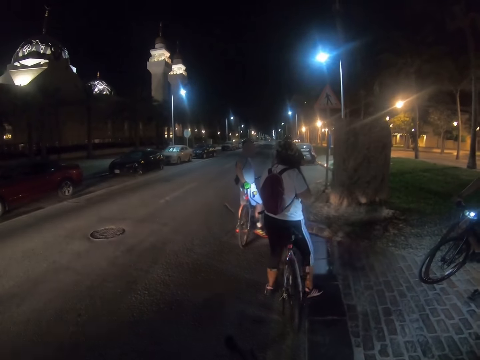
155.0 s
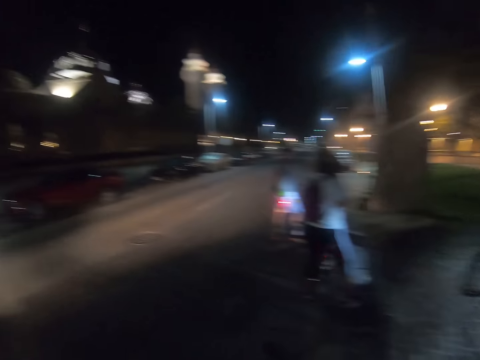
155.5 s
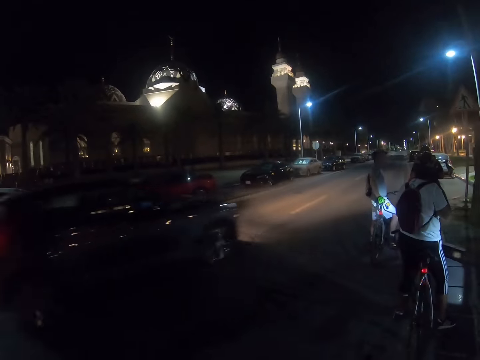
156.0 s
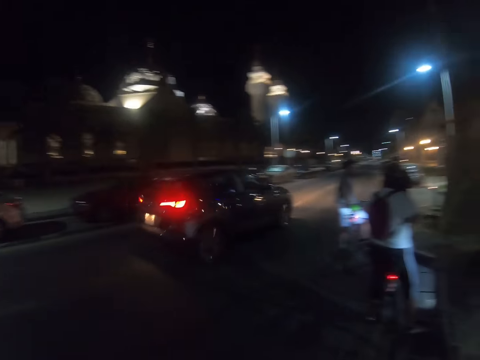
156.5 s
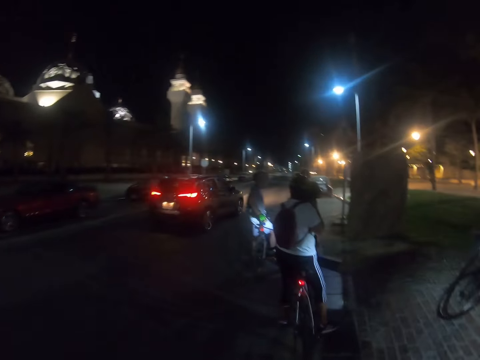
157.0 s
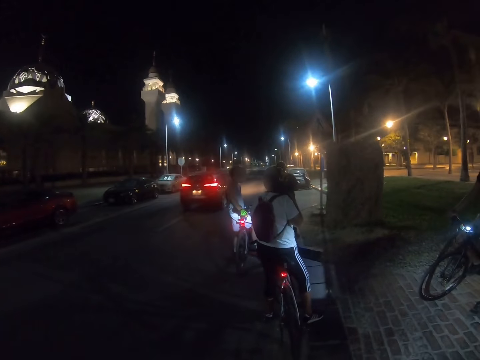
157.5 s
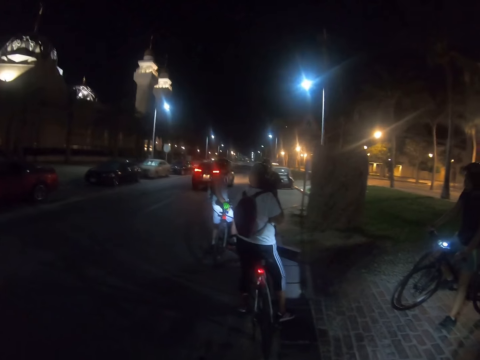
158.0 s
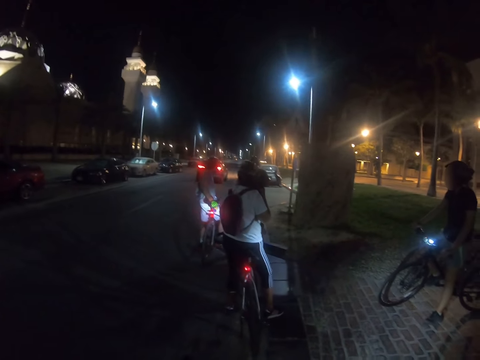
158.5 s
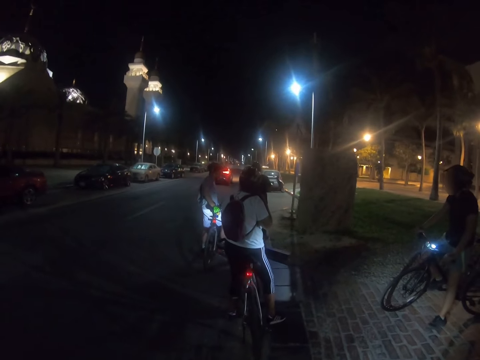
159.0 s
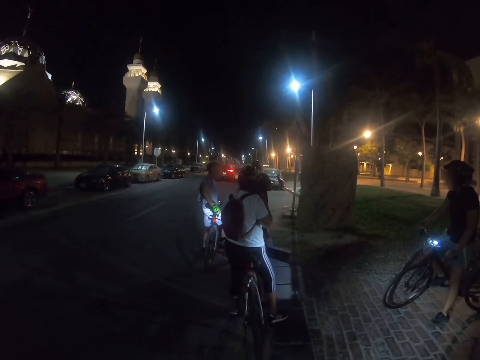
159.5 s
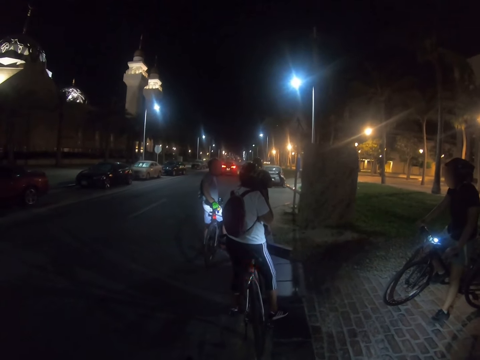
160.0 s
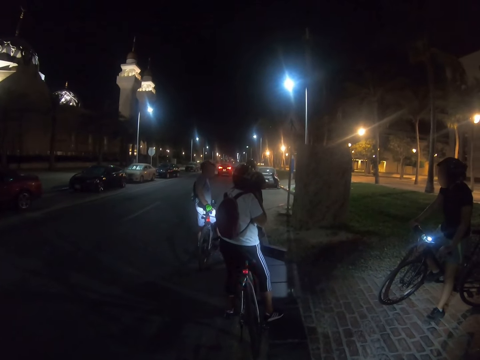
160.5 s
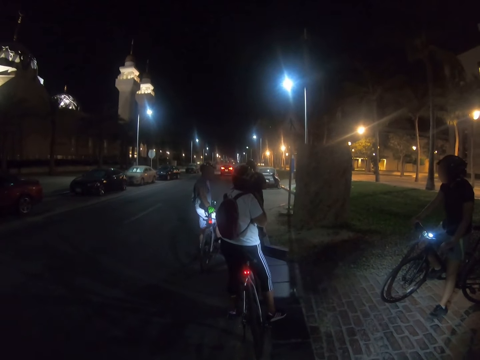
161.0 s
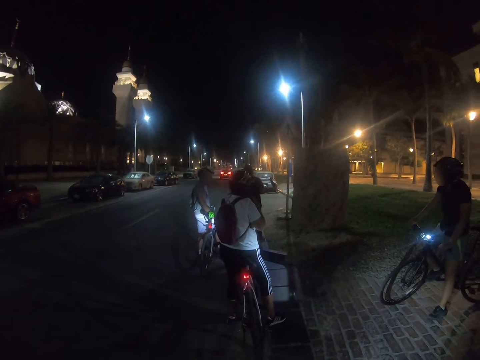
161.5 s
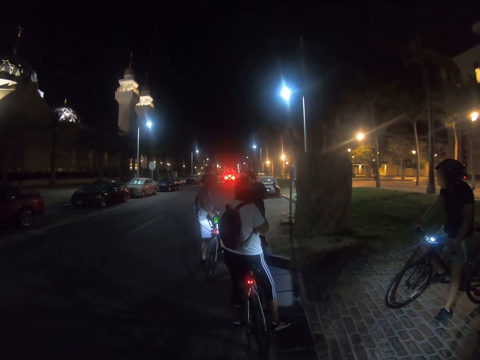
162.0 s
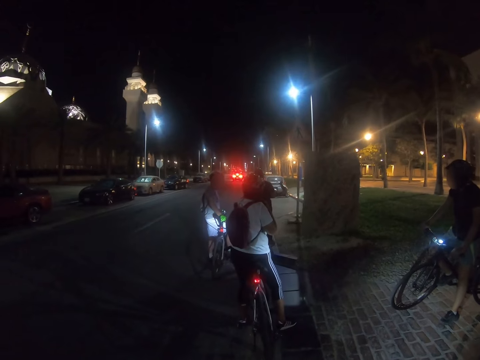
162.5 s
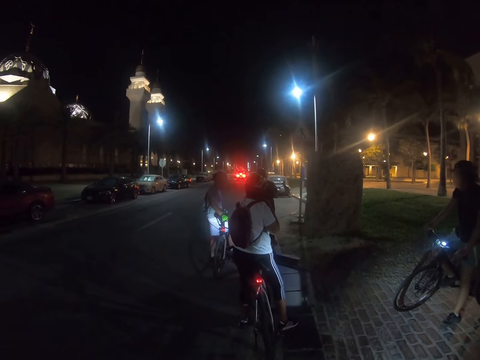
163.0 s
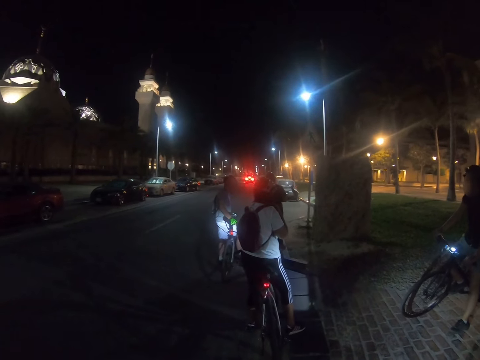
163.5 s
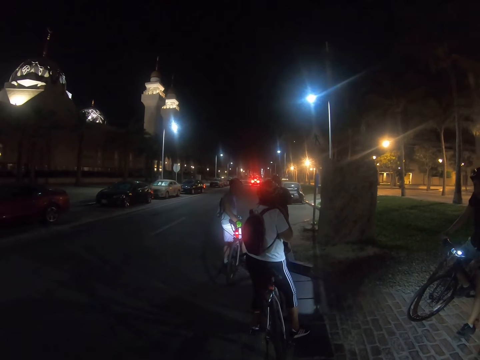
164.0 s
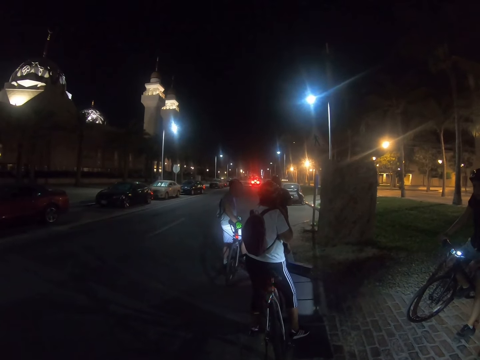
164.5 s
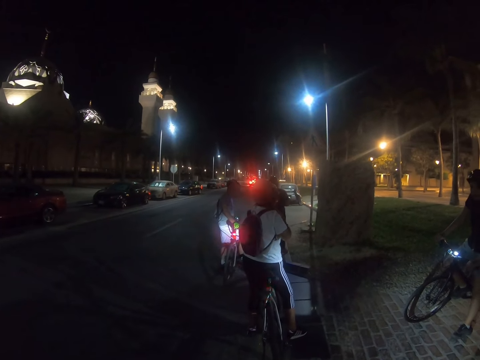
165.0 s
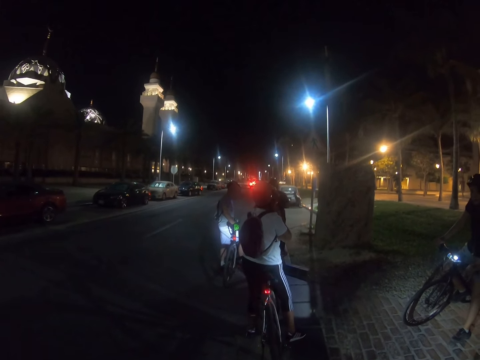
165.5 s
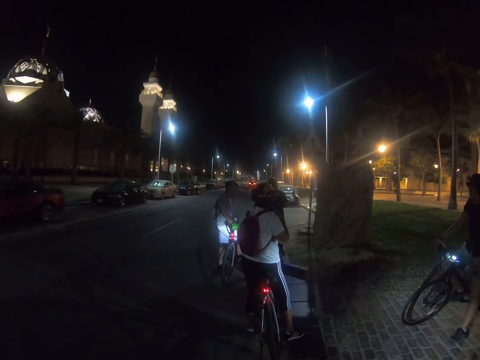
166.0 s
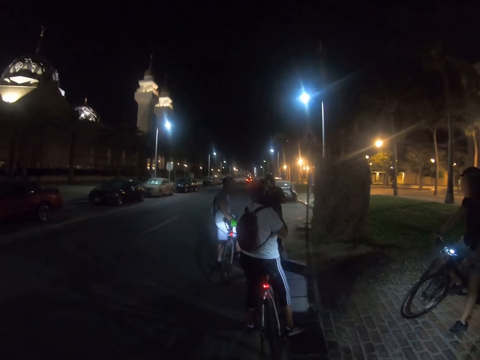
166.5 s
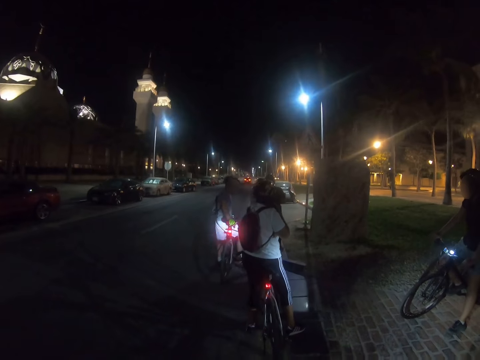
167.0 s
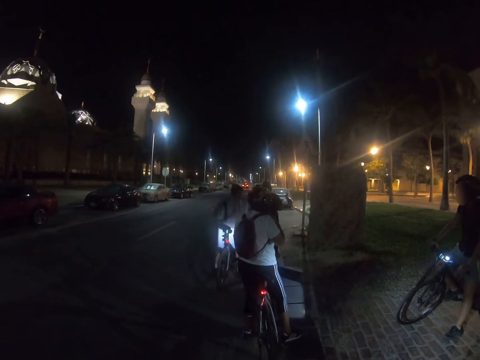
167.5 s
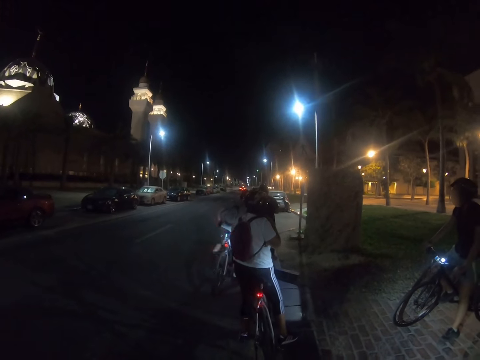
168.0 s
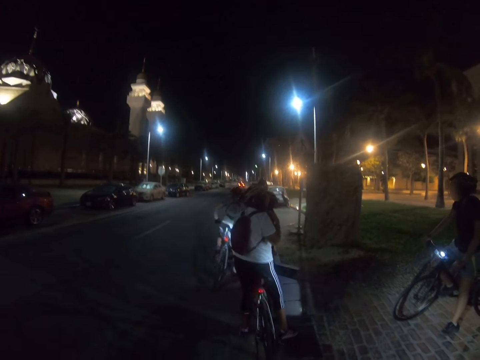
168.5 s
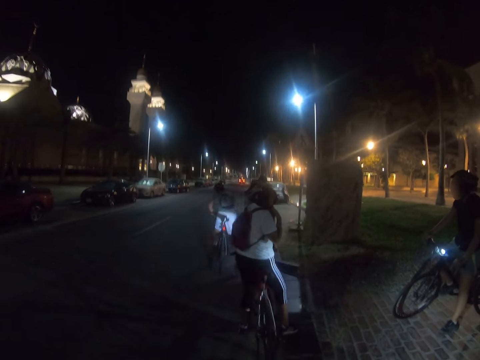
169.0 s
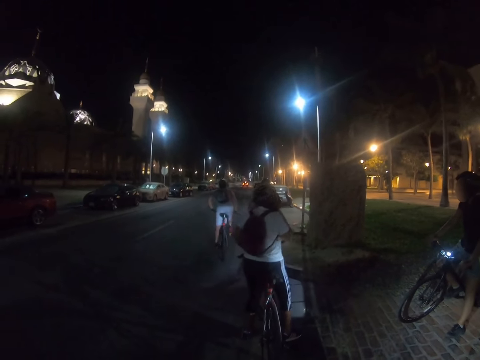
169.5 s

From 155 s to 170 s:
The camera wearer looks around.

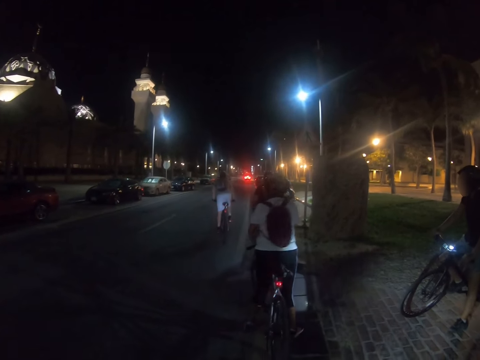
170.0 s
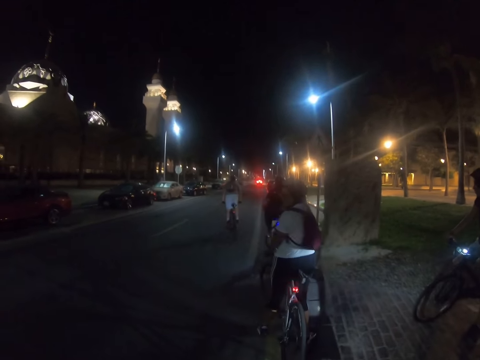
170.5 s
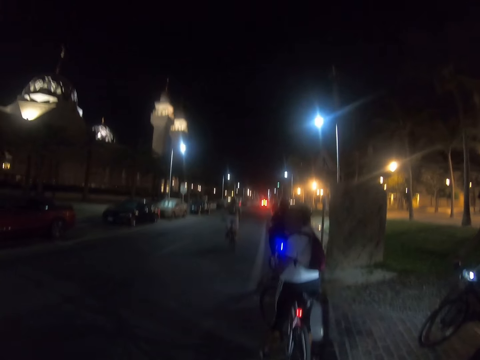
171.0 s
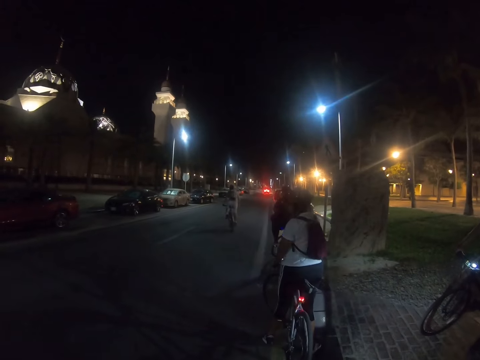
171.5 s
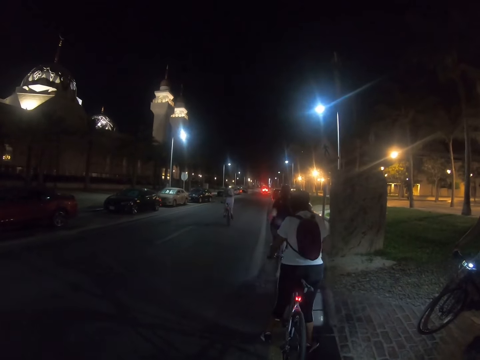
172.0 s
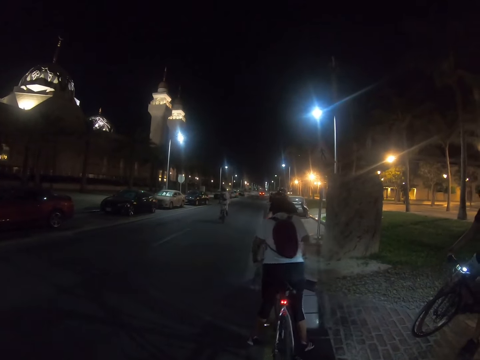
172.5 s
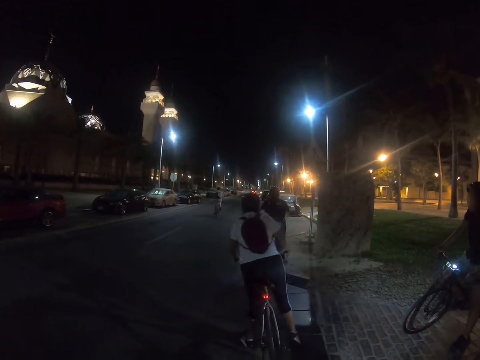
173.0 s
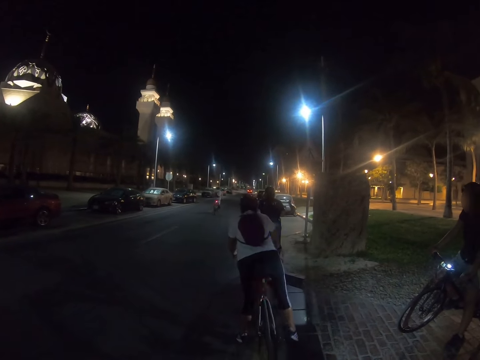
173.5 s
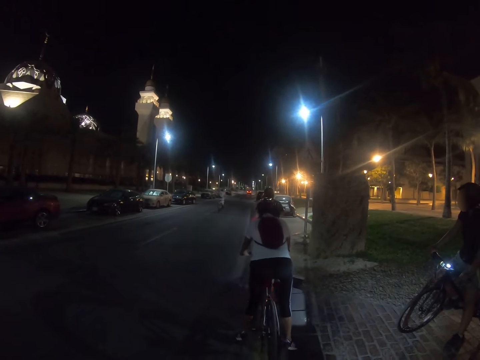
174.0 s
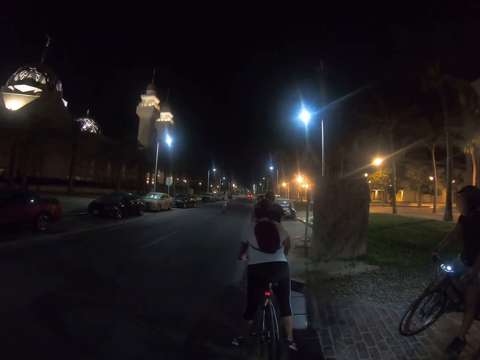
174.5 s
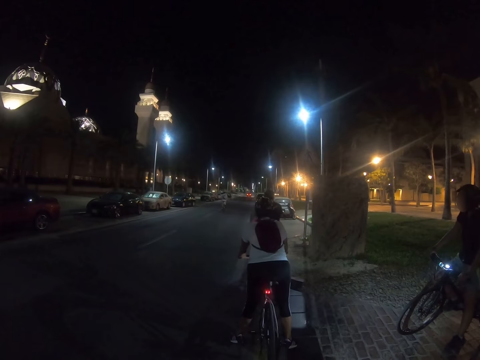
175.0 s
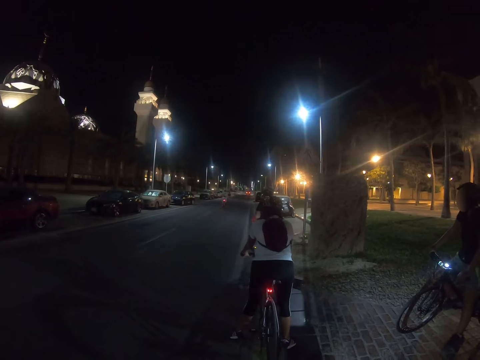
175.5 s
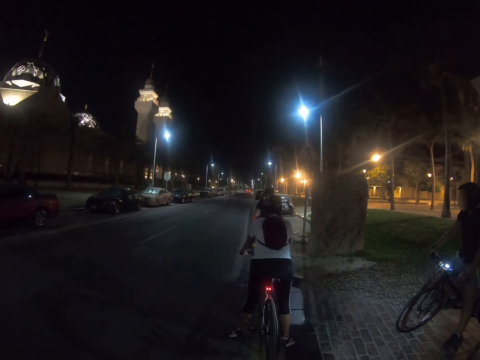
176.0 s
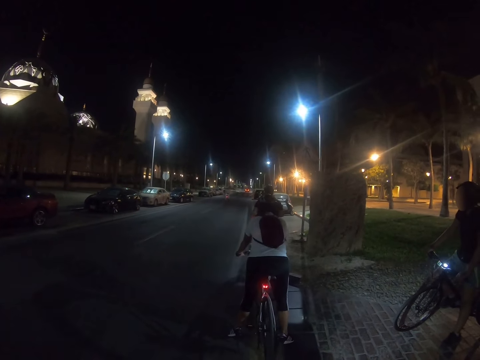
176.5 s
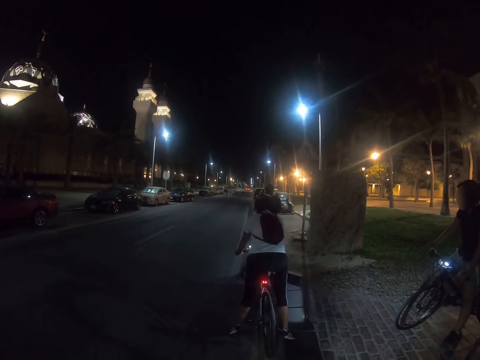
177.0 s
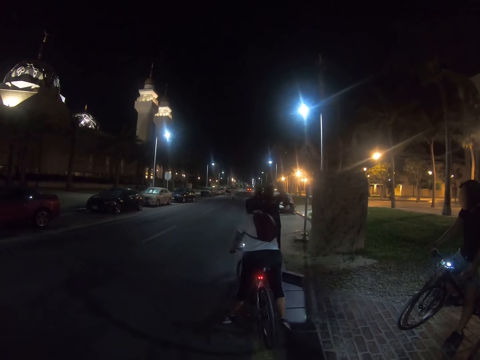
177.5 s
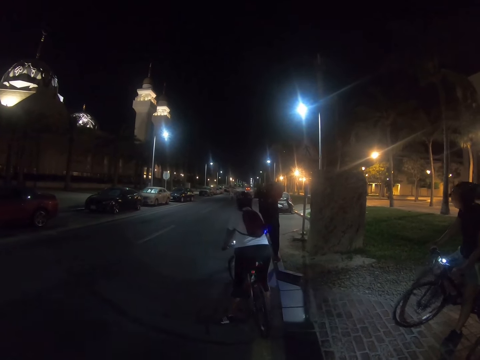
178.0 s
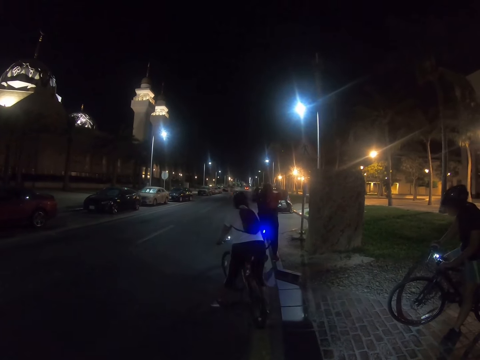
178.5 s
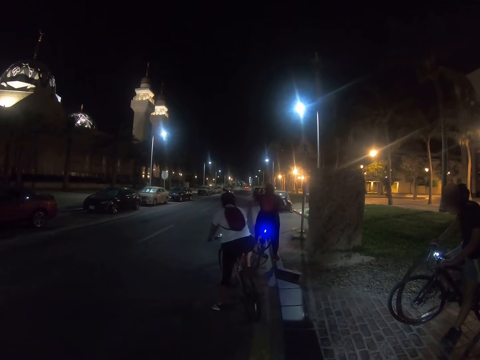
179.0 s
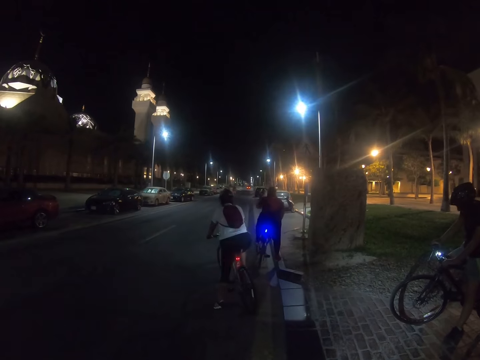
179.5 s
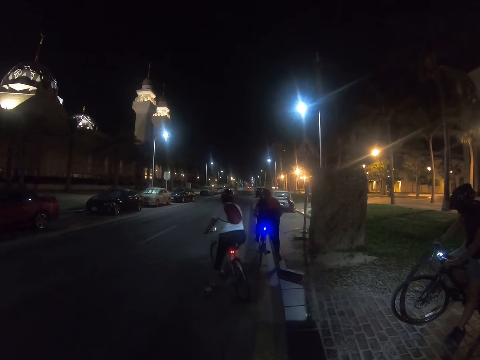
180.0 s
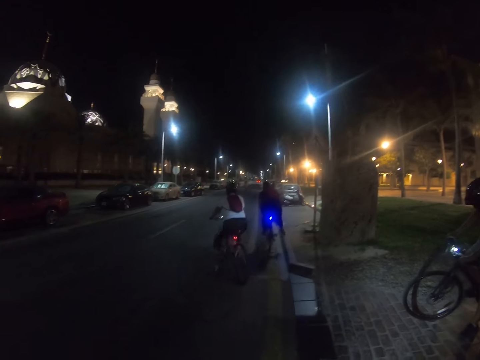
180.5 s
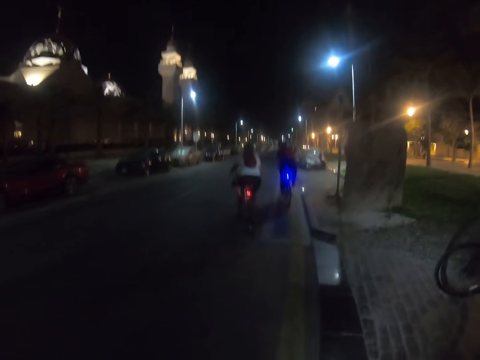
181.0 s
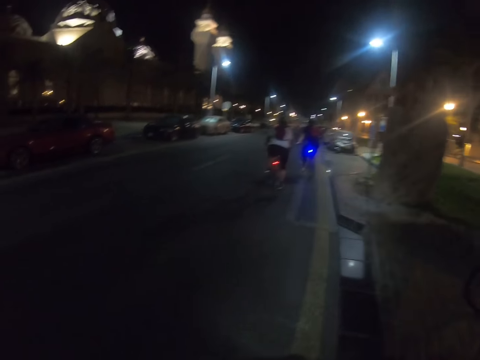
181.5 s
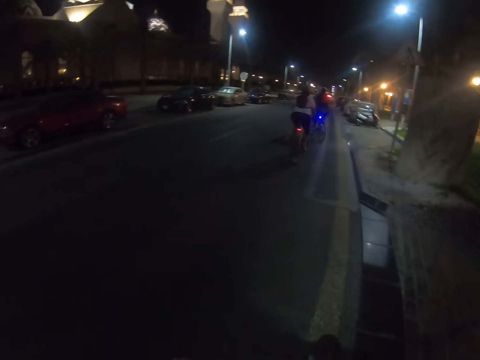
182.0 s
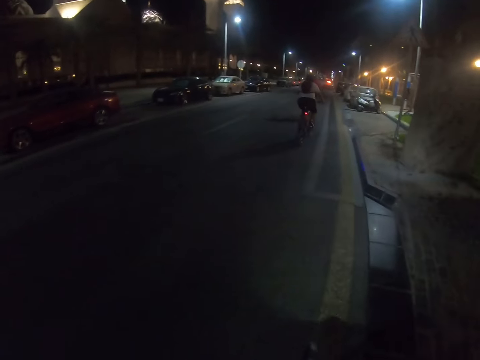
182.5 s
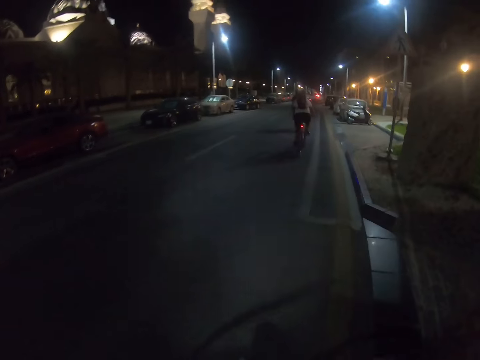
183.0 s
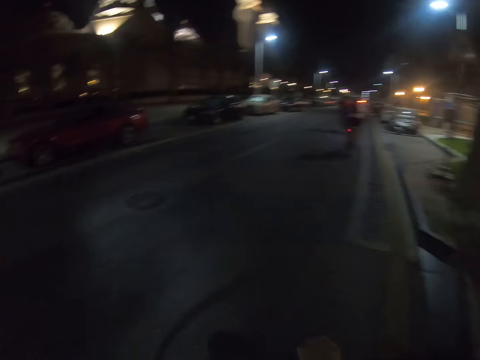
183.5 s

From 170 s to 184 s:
A person rides a bicycle. Another person rides the bicycle.
